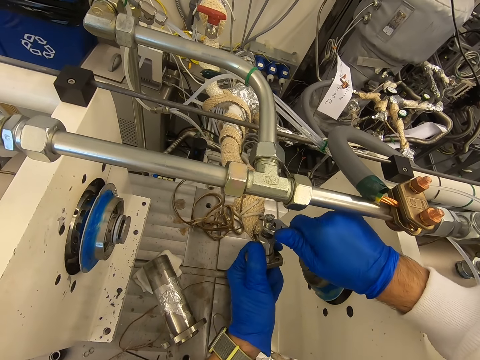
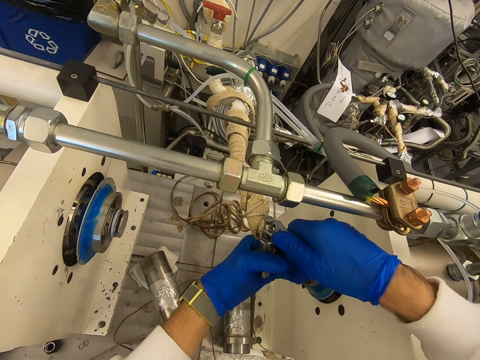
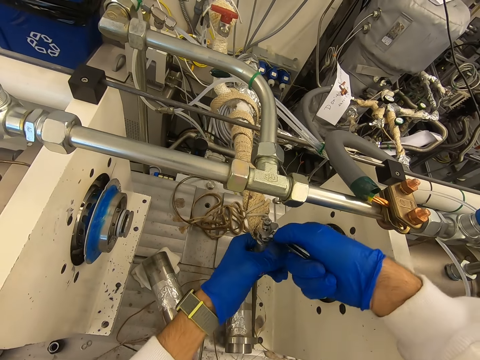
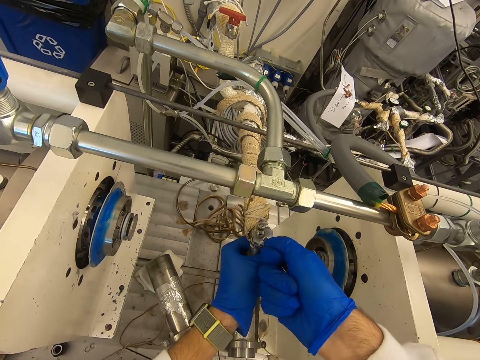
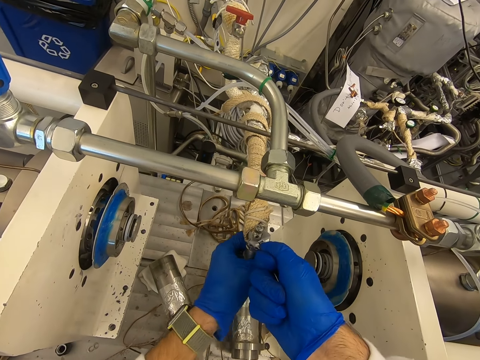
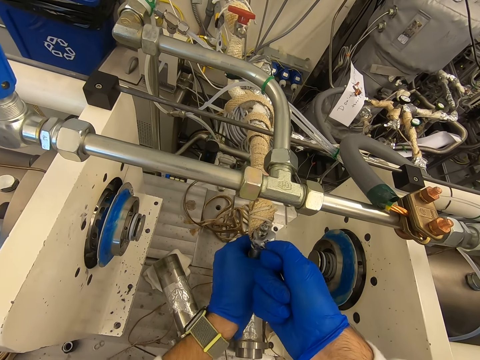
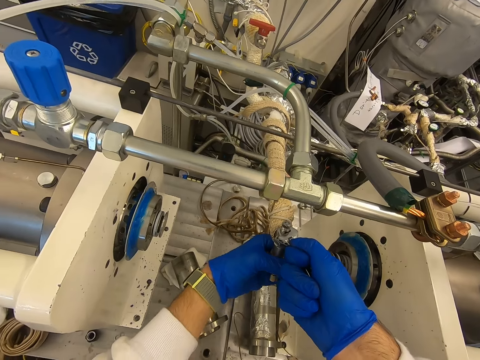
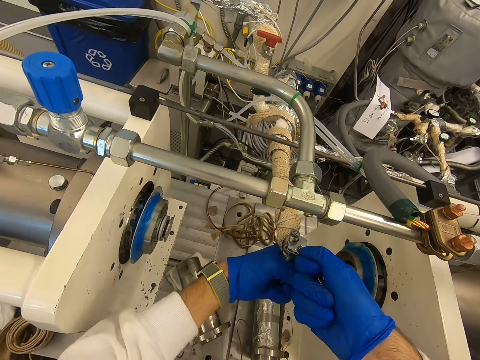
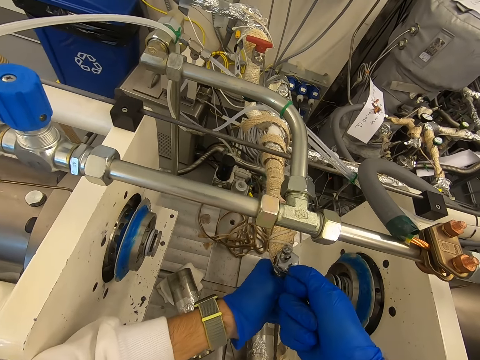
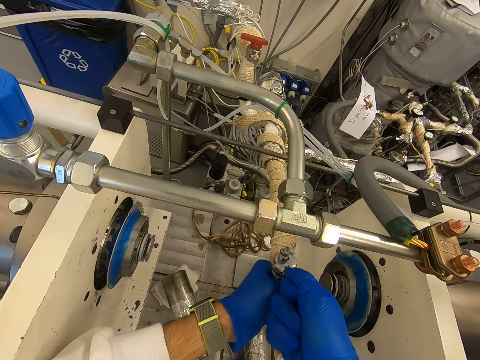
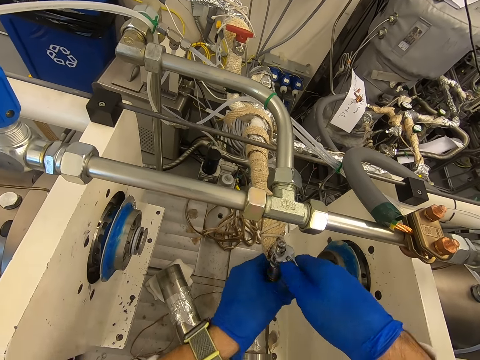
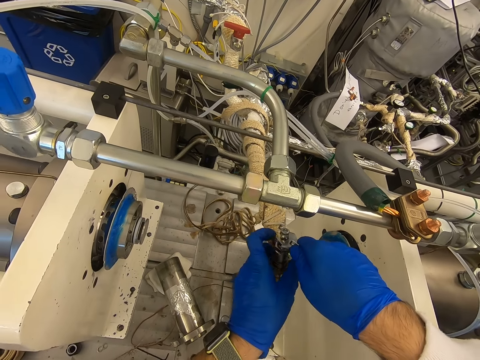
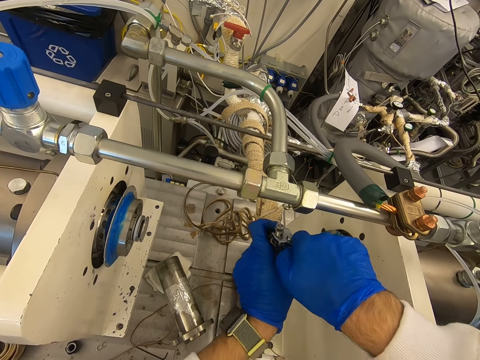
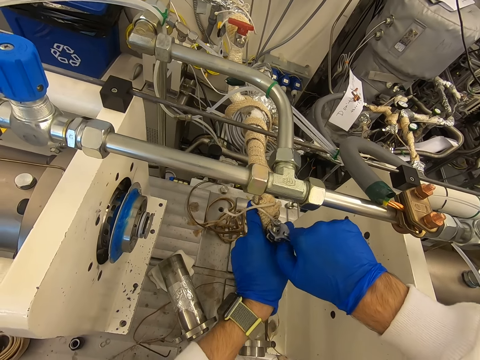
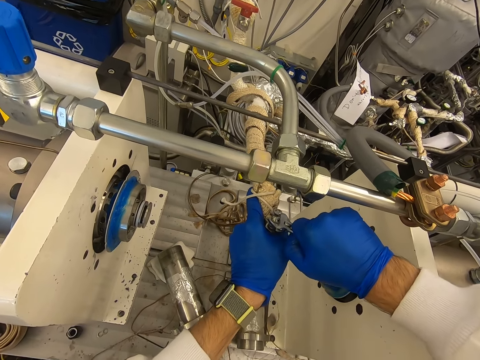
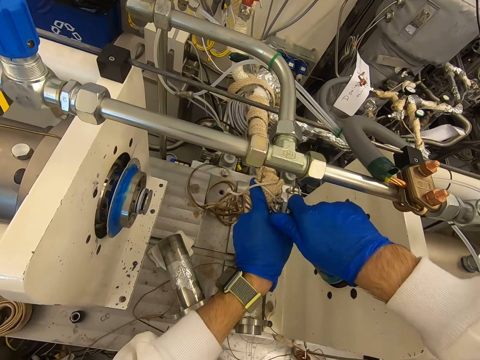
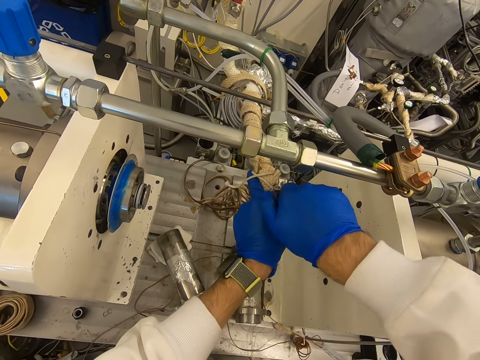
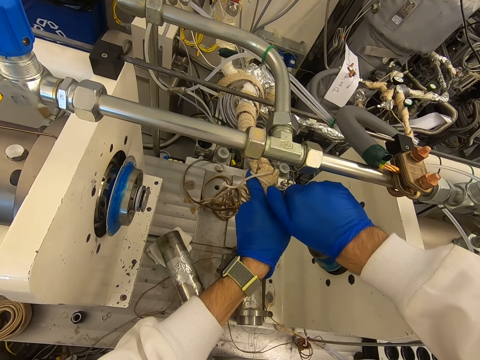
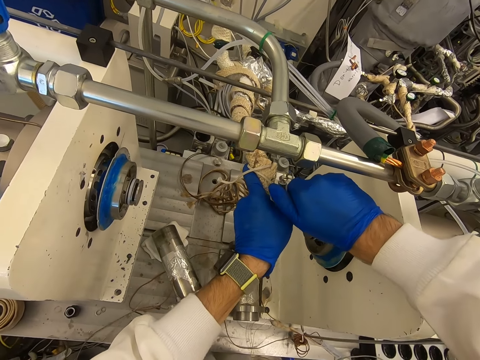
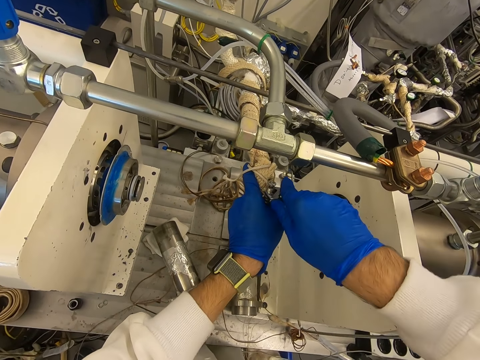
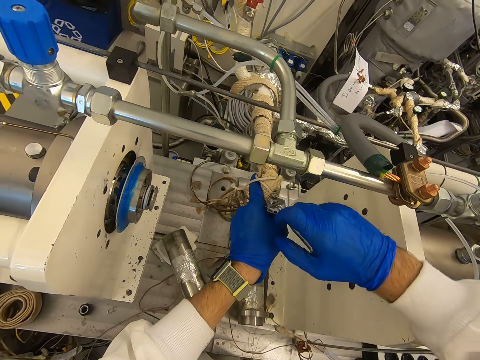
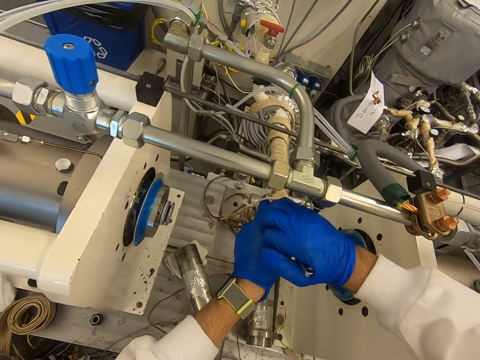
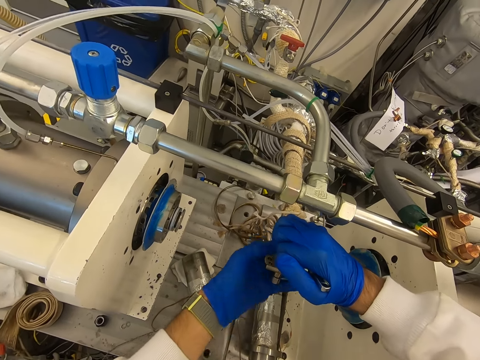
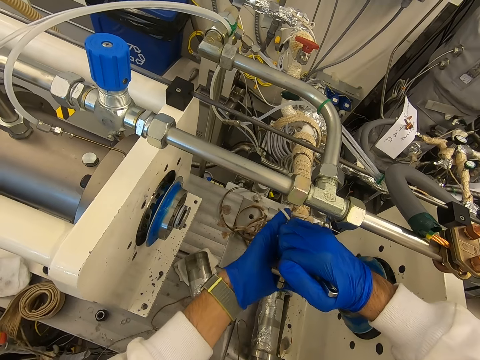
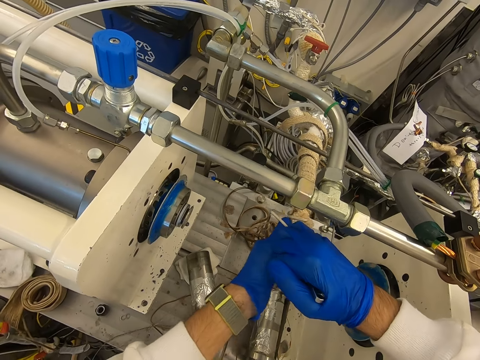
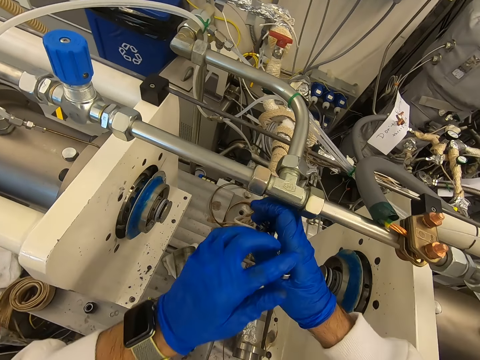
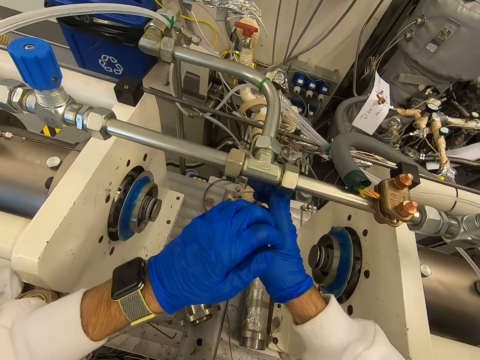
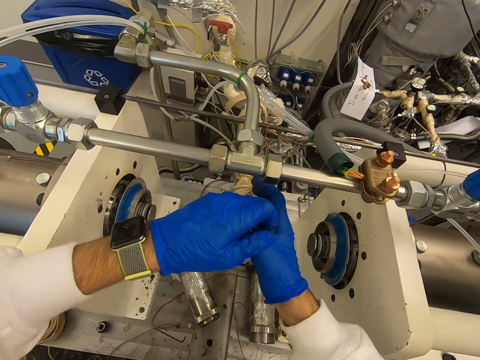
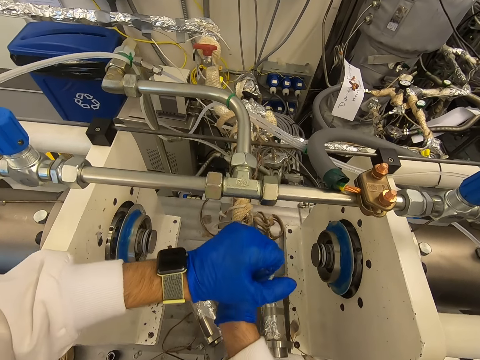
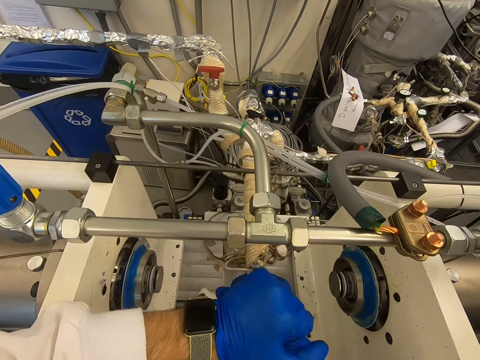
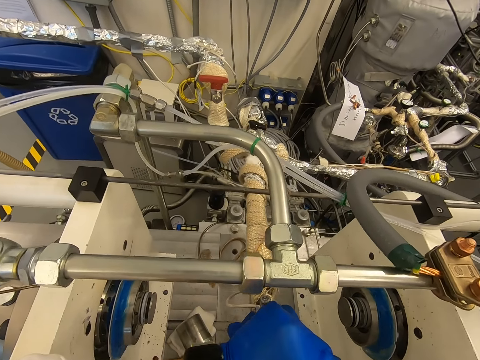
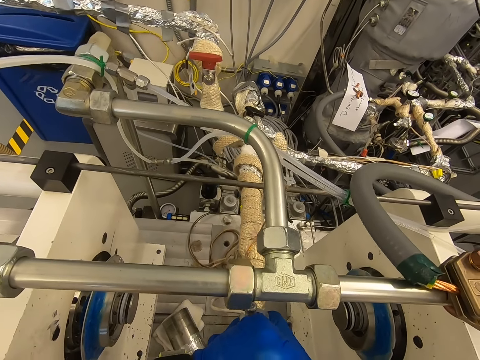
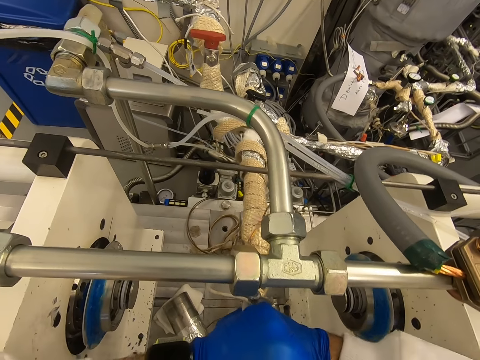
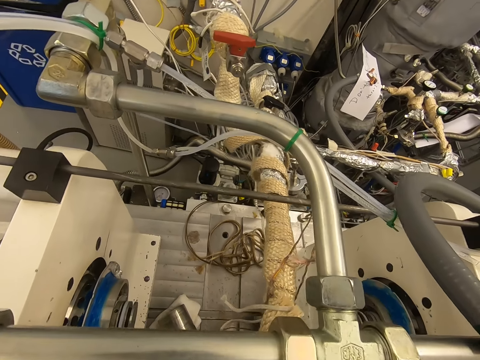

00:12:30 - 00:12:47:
The camera wearer tries to open the bolt with a spanner. They move the left hand. They try to open the bolt with the spanner.

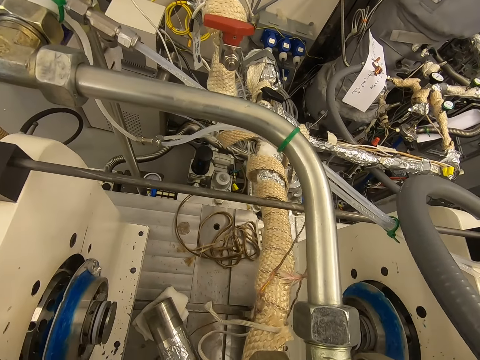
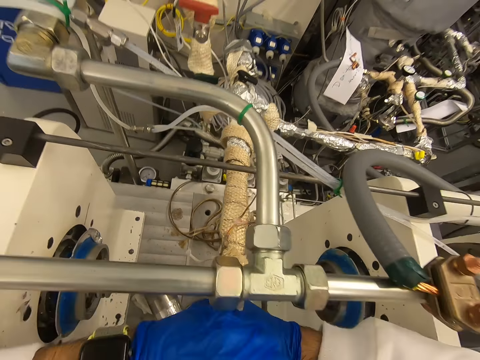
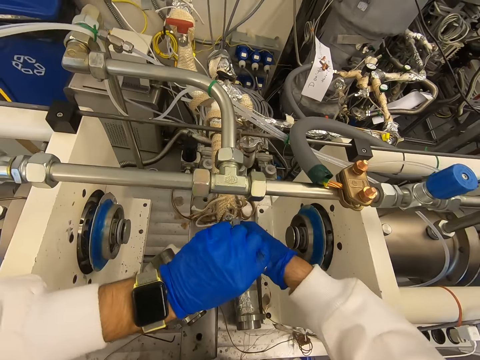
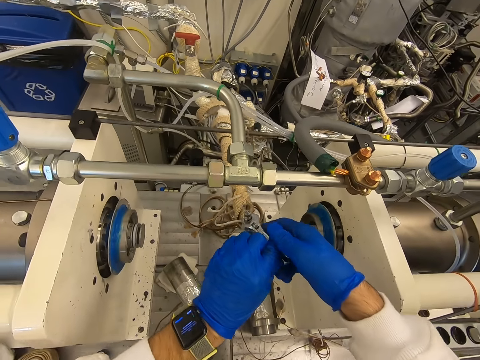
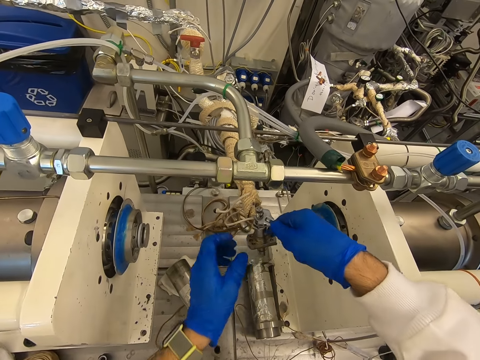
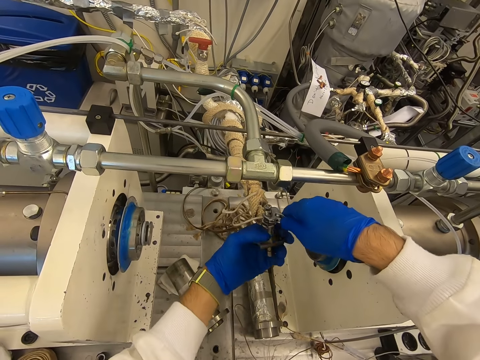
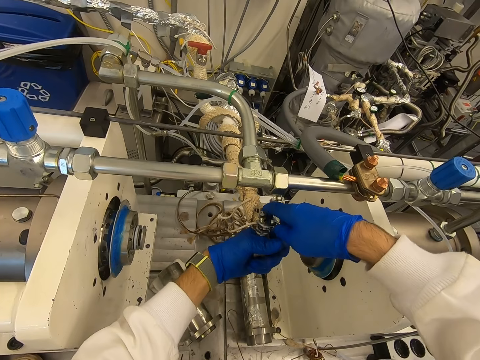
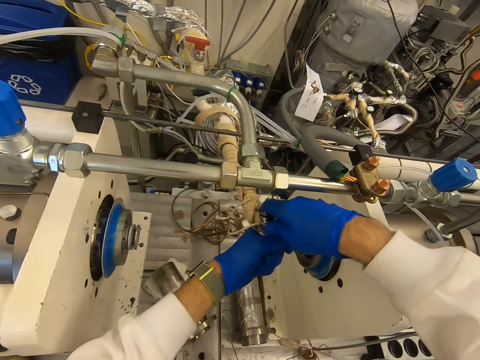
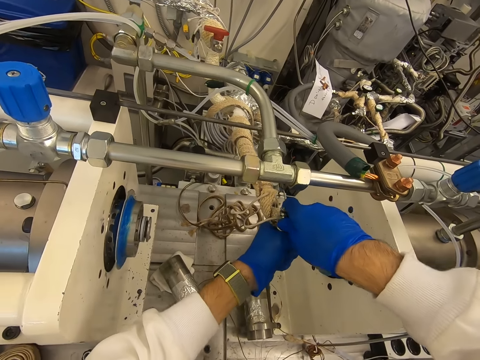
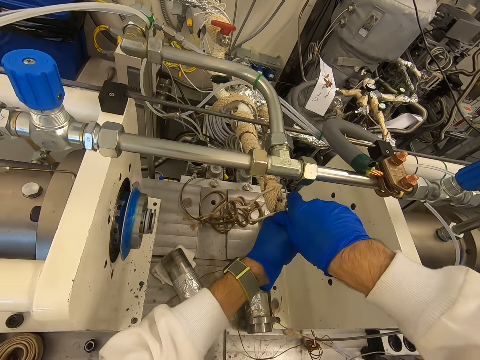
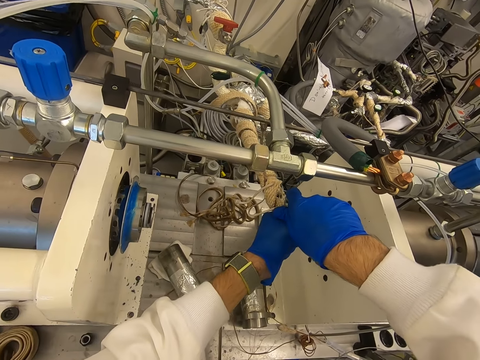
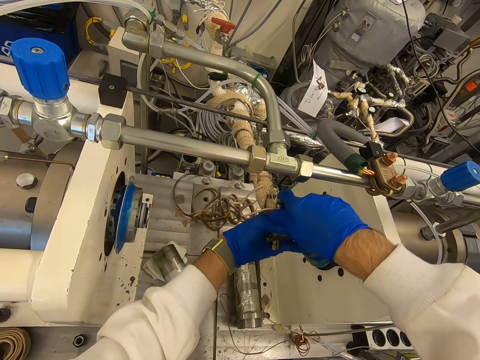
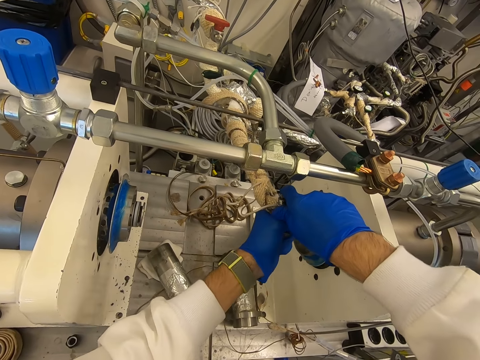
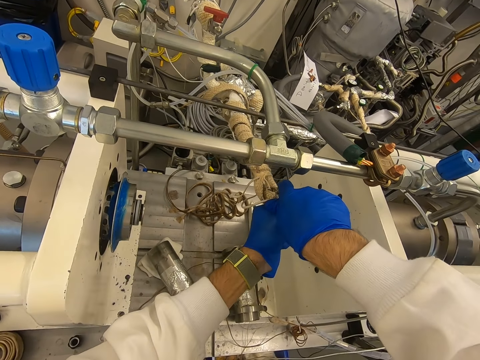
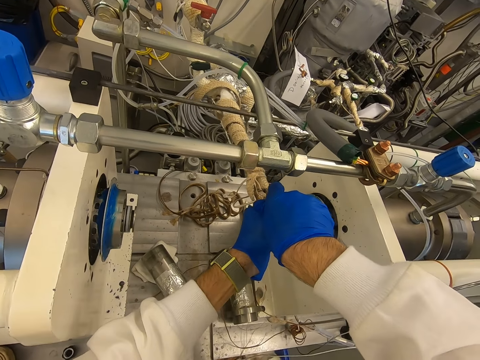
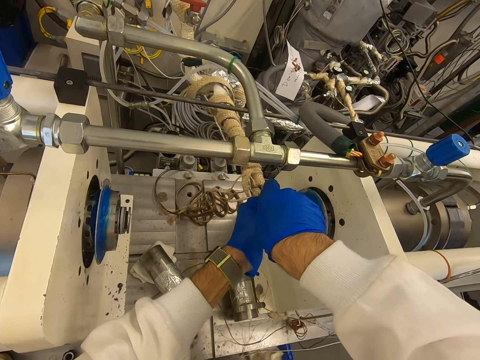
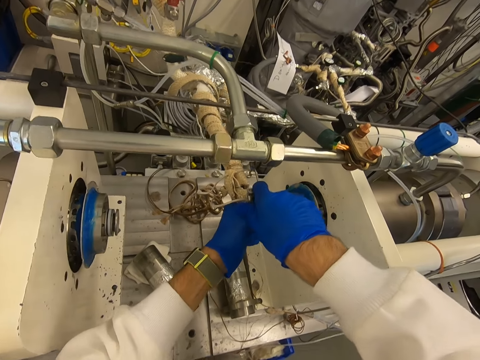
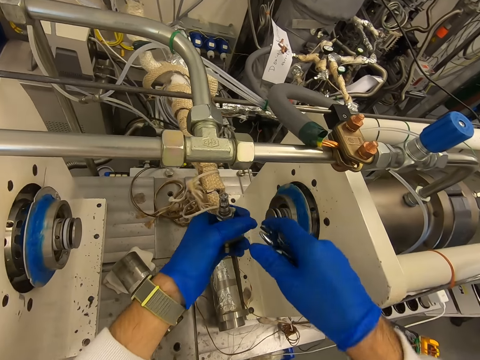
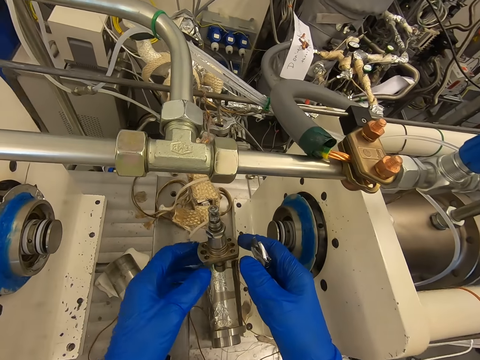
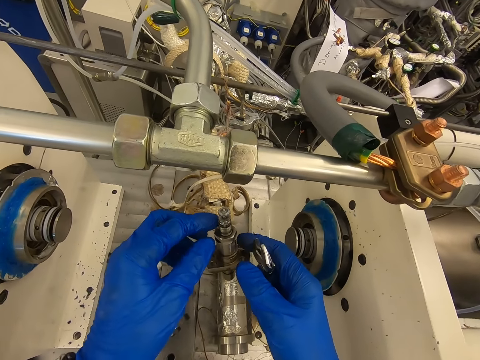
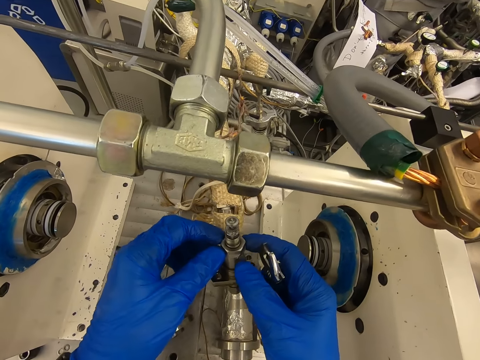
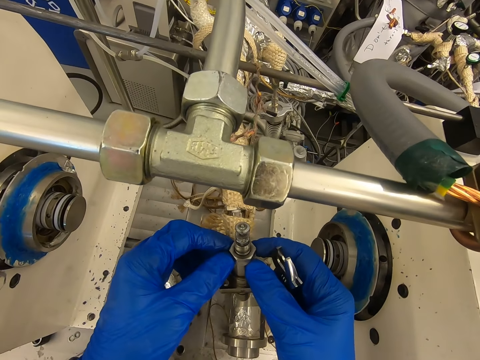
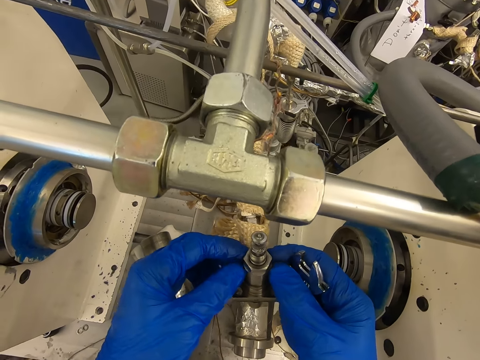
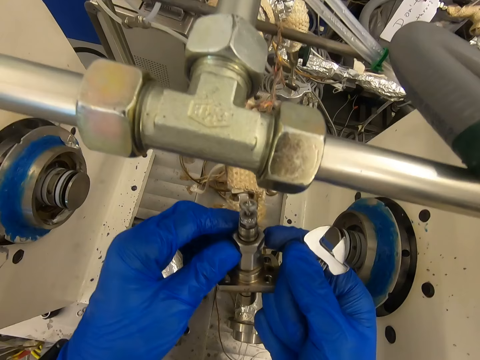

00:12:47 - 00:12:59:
The camera wearer holds the spanner with the right hand. They move the left hand. They try to open the bolt with the spanner. They remove the spanner from the bolt. They touch the bolt.
